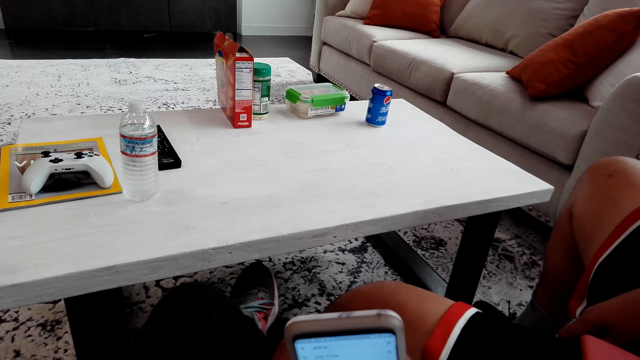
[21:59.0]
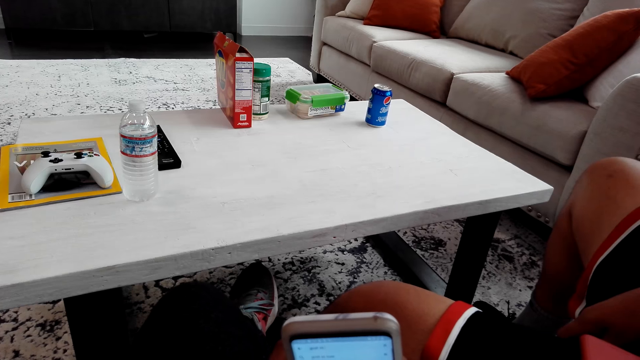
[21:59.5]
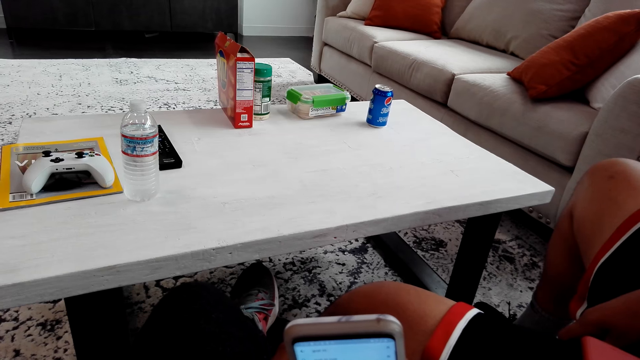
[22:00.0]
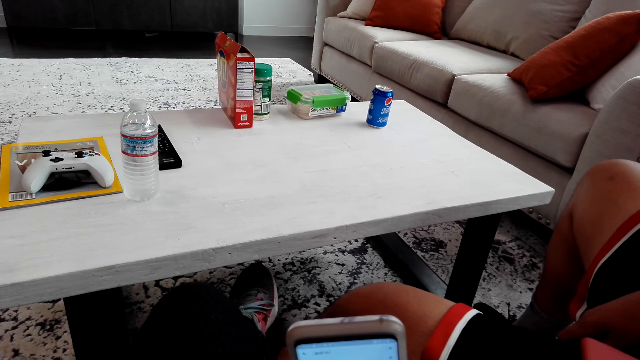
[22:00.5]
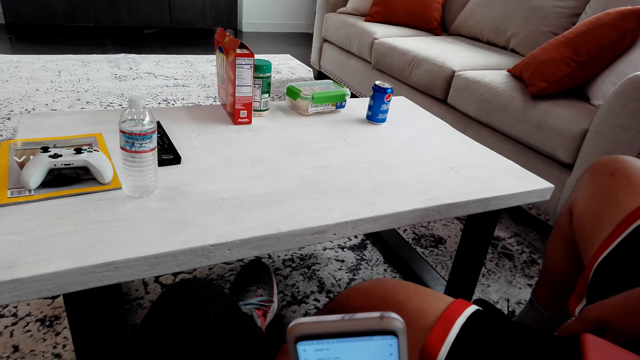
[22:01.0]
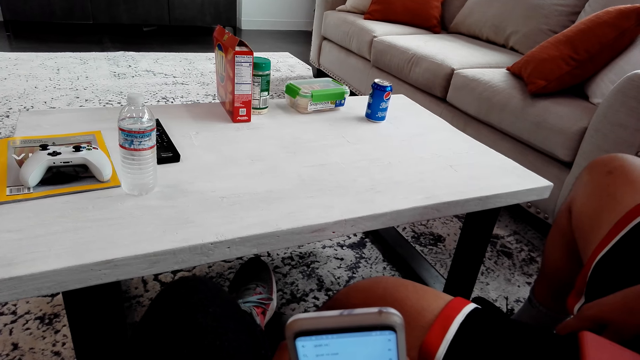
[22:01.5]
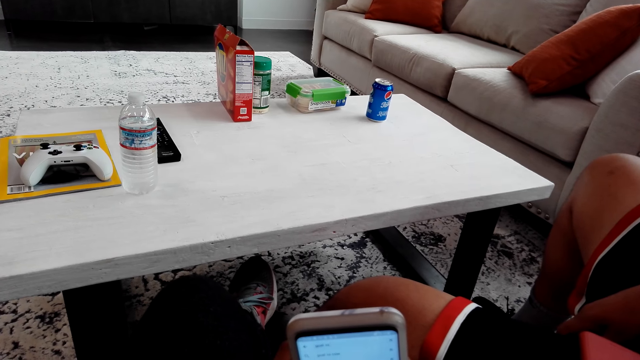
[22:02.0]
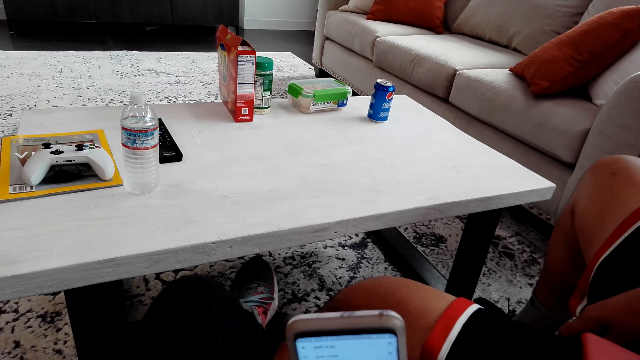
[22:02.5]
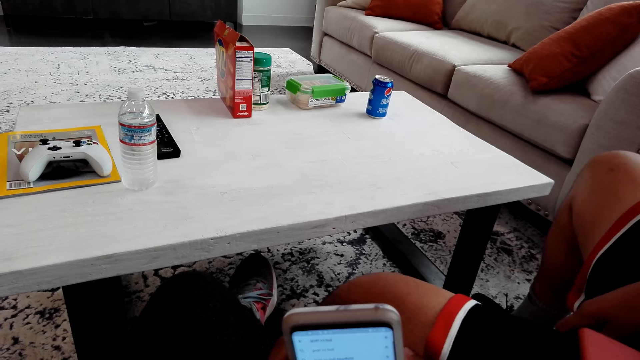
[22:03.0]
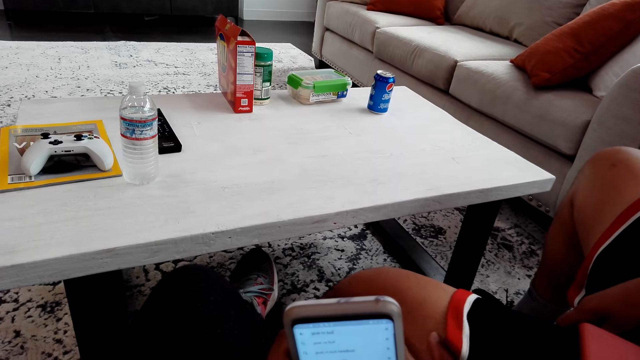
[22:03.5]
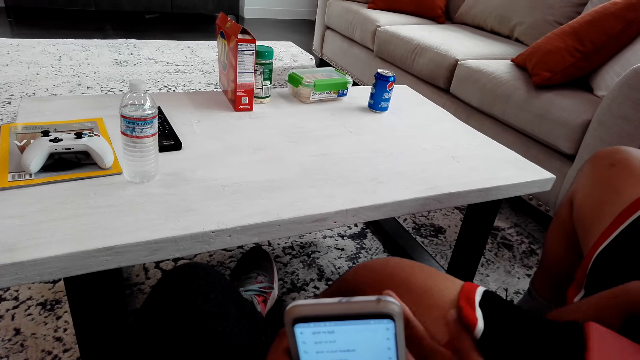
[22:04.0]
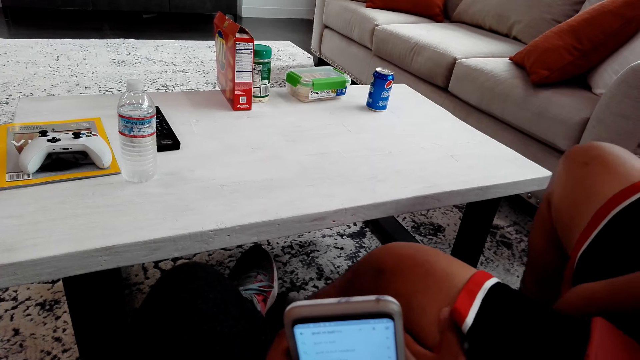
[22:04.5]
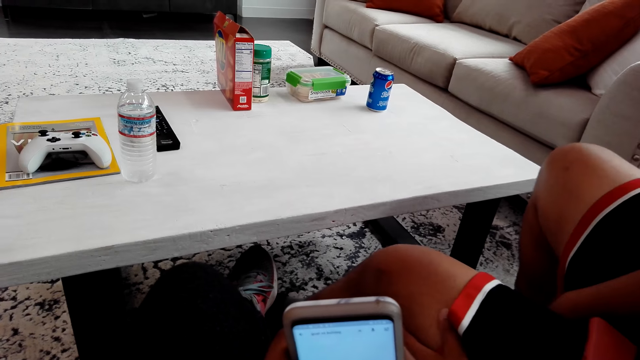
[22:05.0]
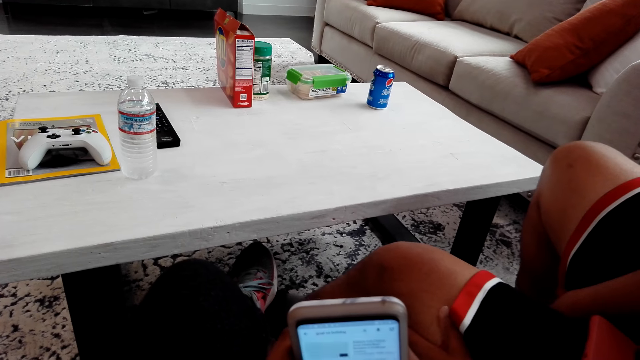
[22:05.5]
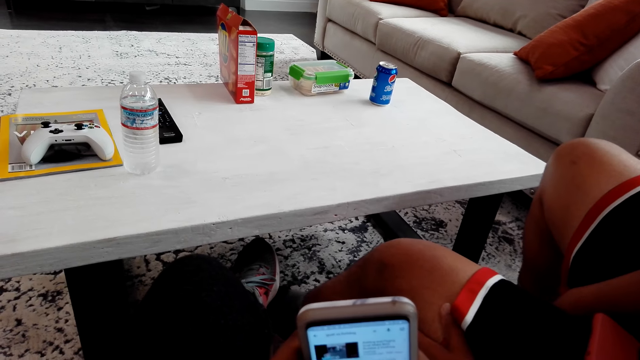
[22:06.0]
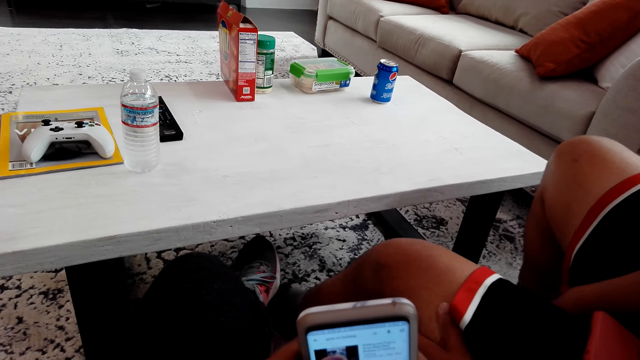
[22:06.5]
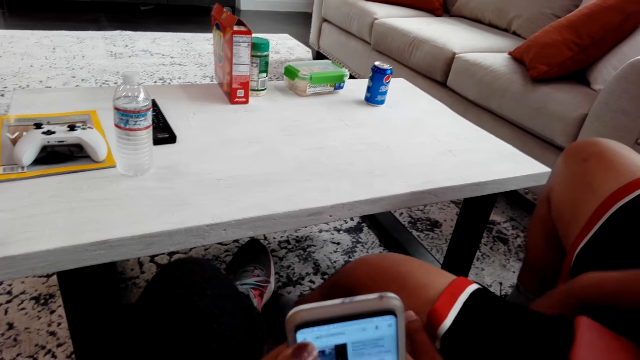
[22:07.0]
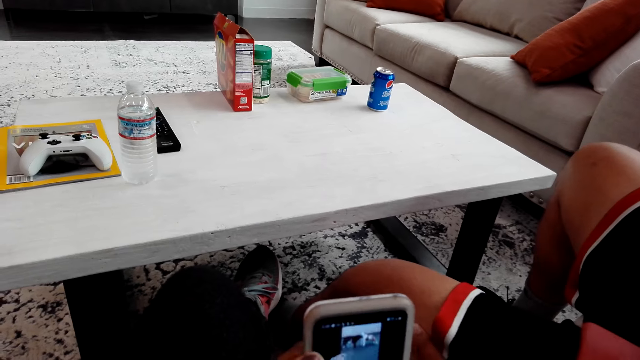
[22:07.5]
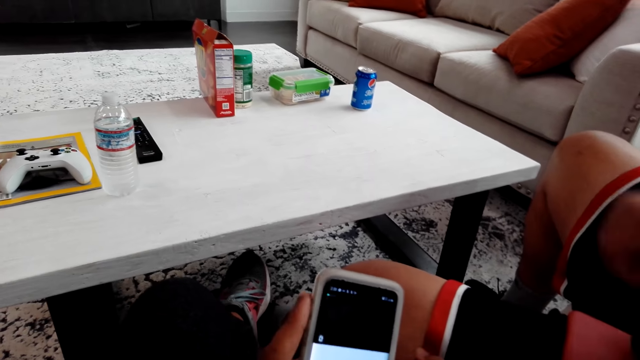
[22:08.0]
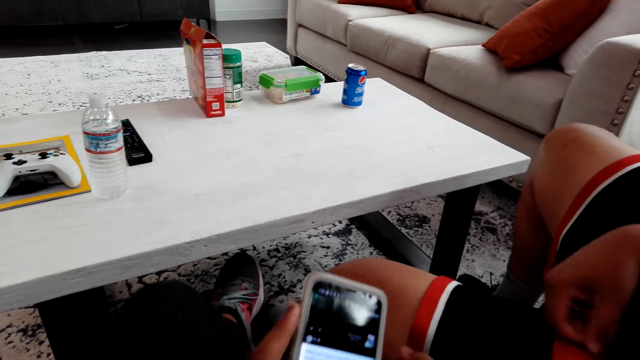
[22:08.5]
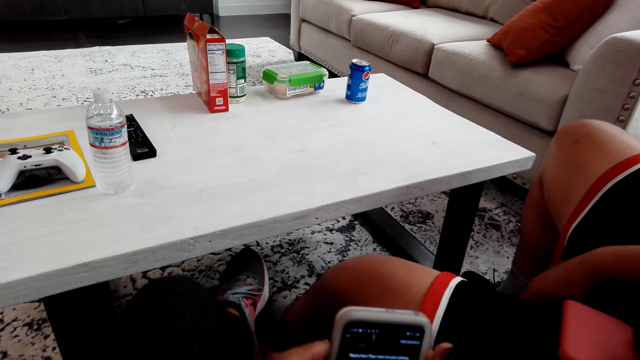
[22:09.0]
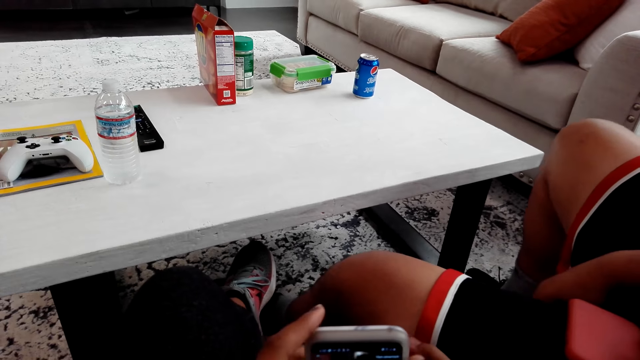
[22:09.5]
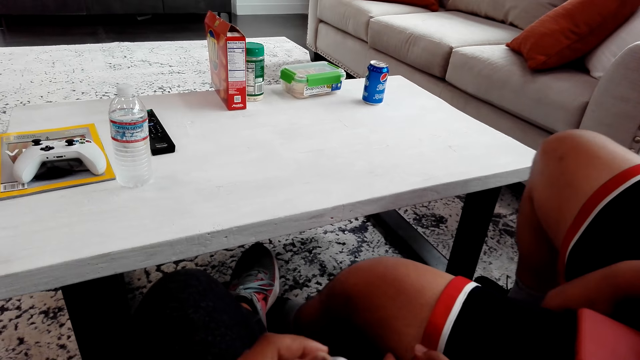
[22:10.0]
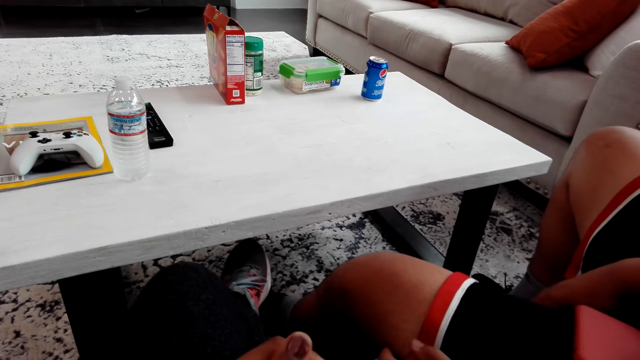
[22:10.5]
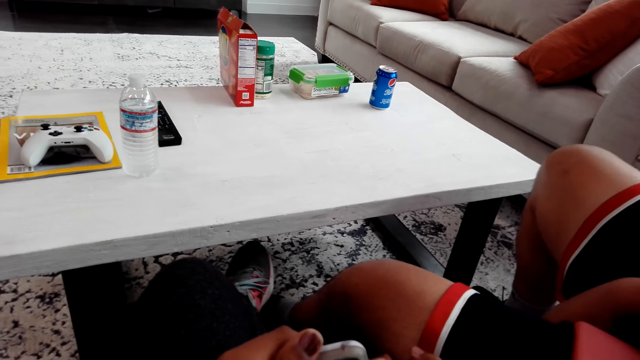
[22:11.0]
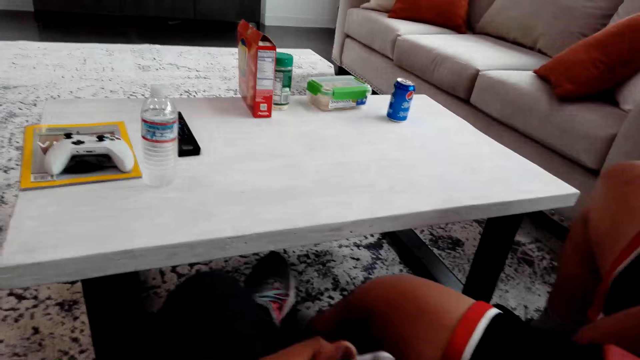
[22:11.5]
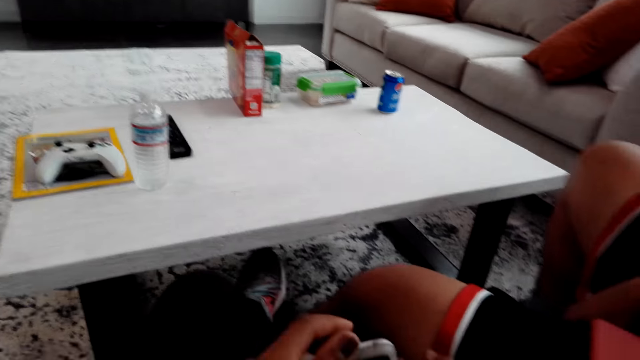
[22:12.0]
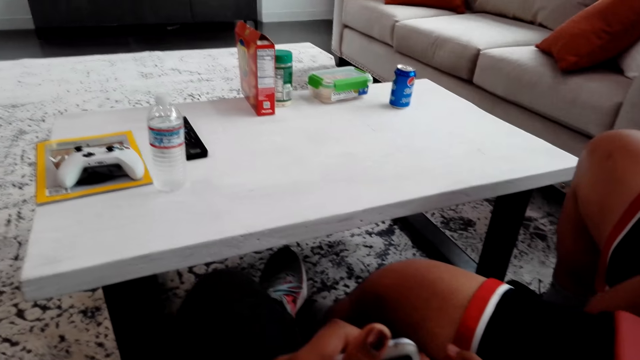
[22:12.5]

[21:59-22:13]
A man swings his legs. The man shakes his leg, moves his hand, and moves his leg. The camera wearer turns the phone. The man lowers his hand and swings his legs.

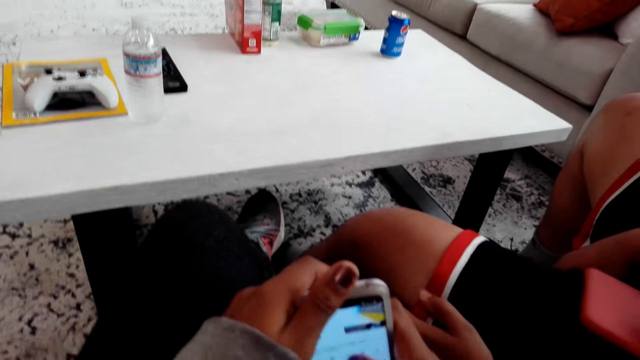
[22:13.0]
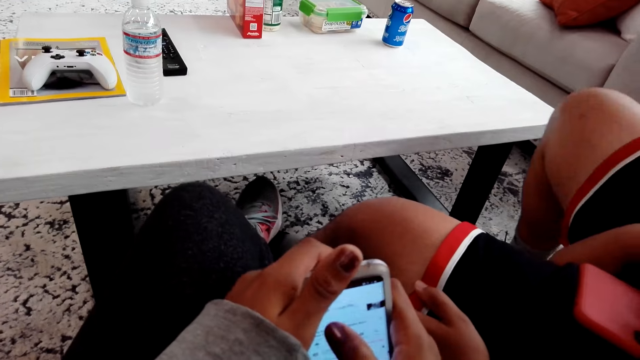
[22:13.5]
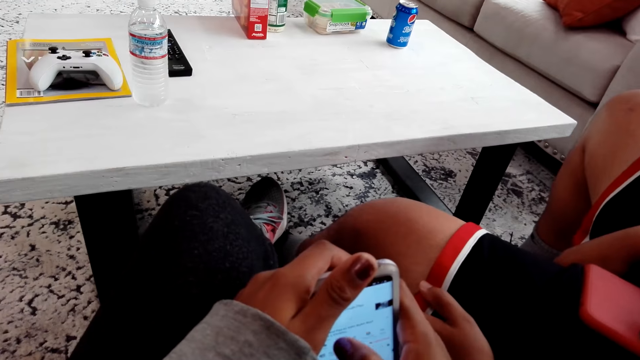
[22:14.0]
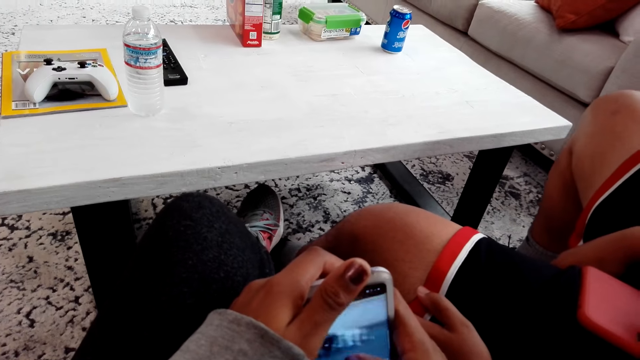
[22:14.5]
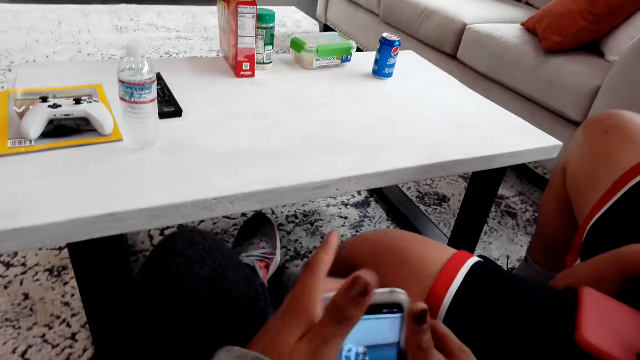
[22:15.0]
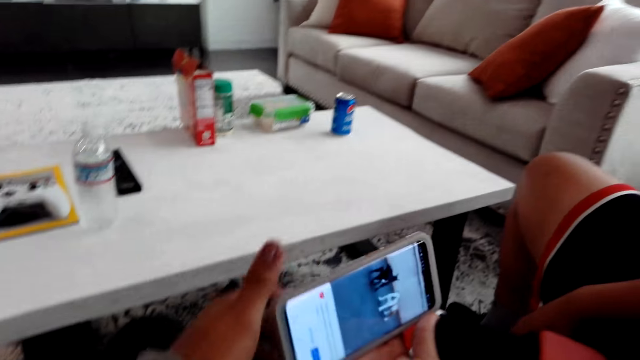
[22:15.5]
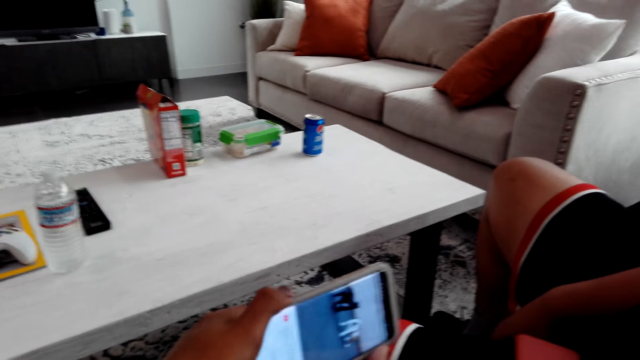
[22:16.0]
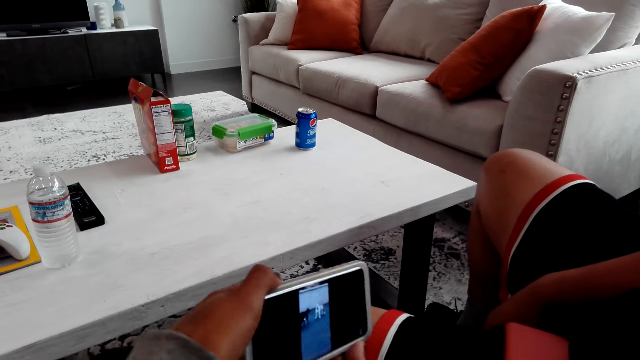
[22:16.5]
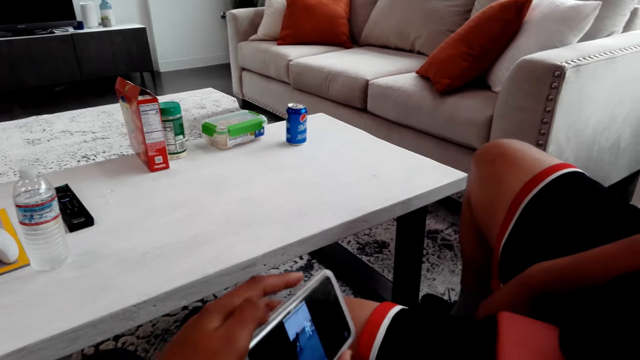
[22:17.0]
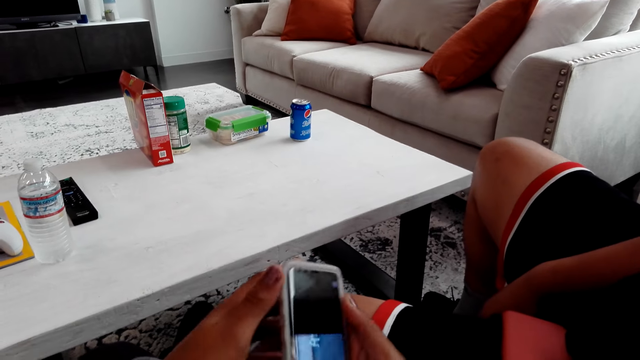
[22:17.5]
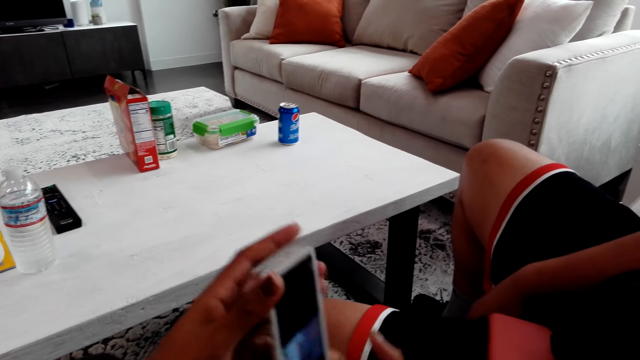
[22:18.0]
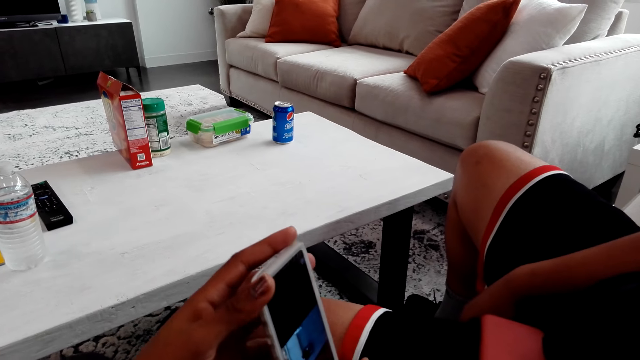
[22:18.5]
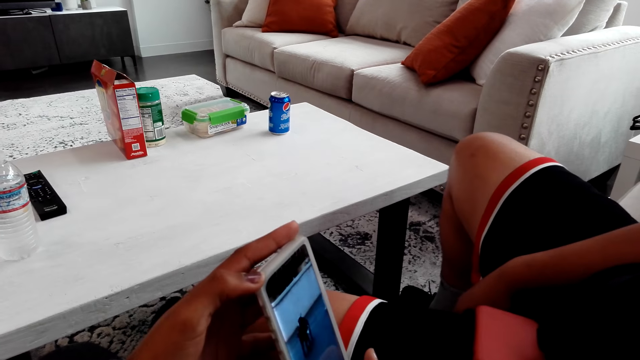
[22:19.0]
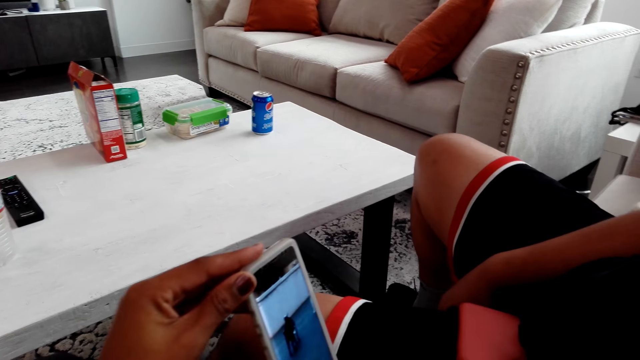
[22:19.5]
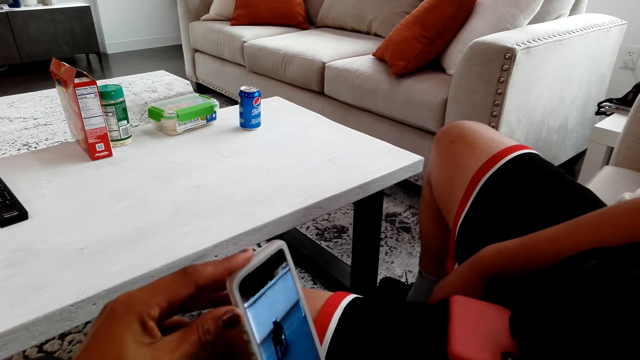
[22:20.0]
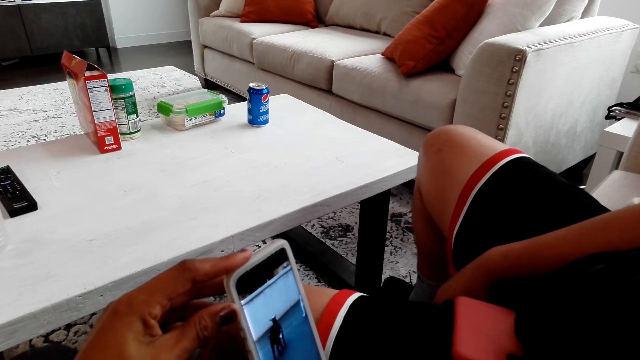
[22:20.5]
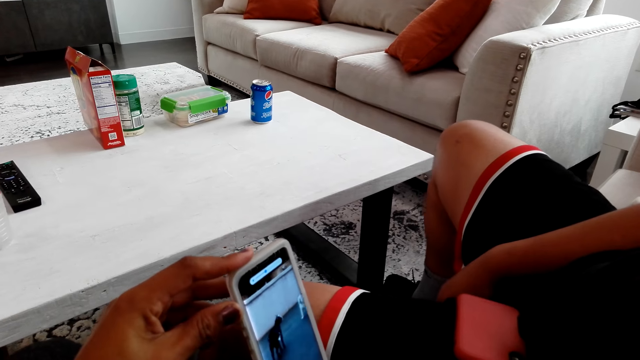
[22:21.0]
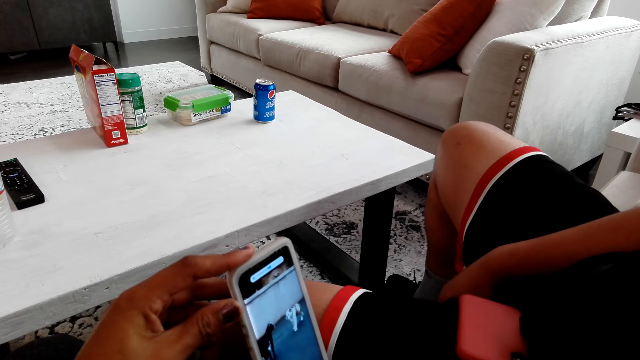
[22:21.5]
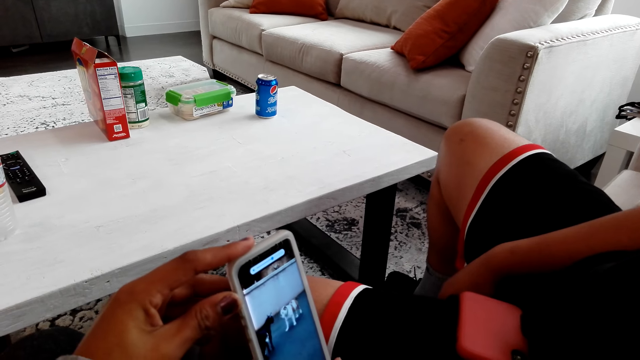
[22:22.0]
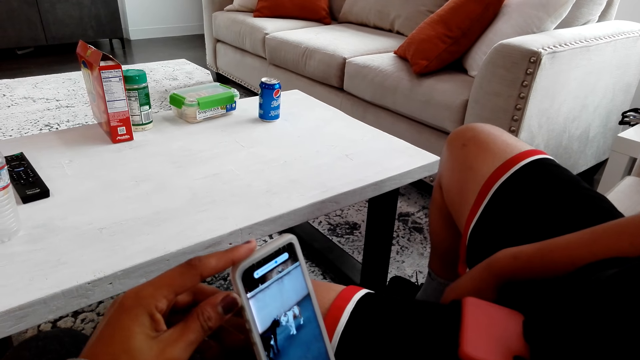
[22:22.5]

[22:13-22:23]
The camera wearer operates the phone. They turn the phone. They turn the phone again. They operate the phone. A man moves a leg.
